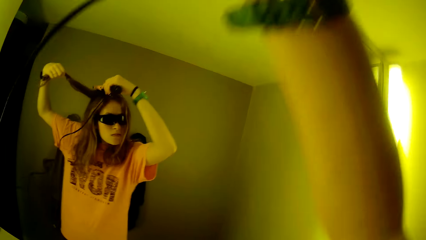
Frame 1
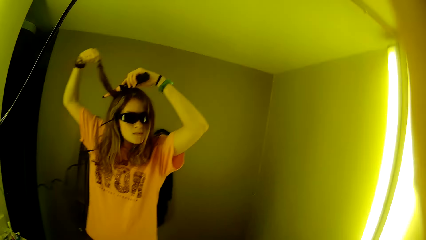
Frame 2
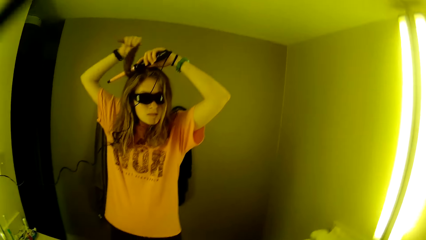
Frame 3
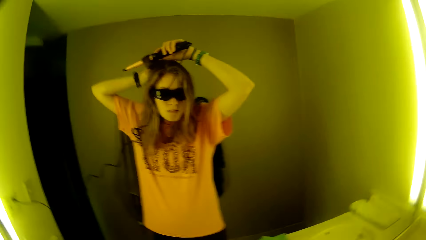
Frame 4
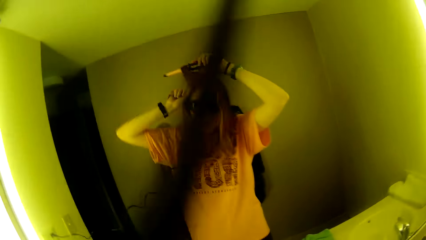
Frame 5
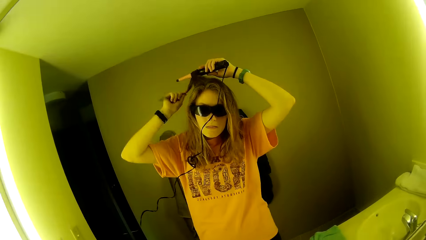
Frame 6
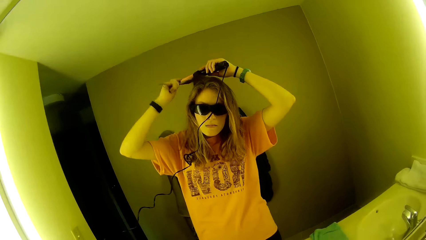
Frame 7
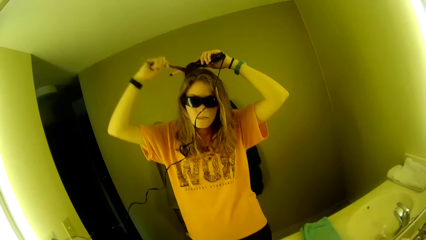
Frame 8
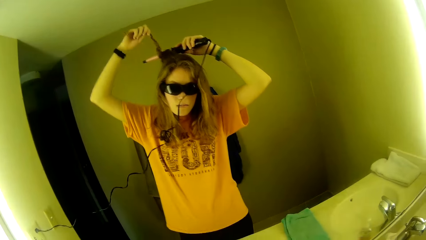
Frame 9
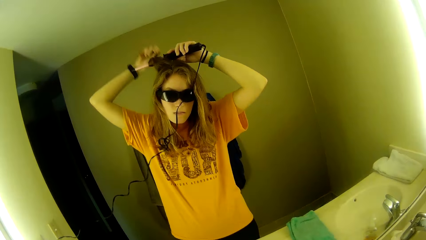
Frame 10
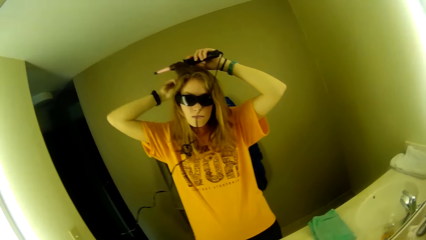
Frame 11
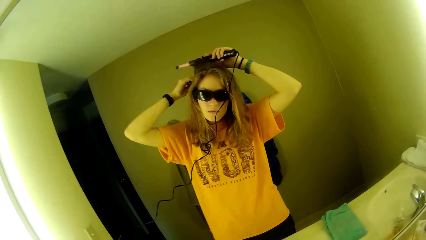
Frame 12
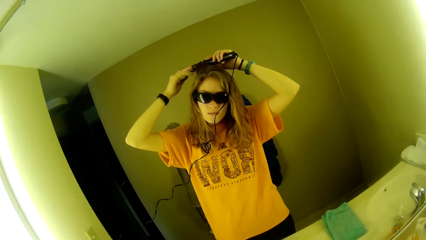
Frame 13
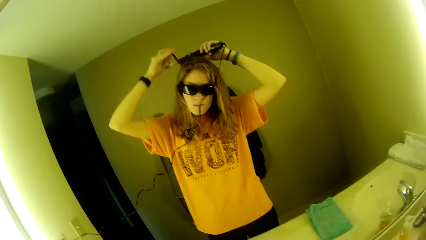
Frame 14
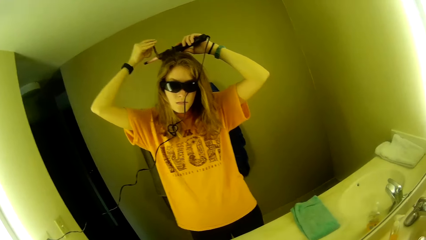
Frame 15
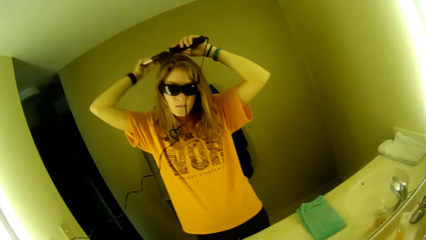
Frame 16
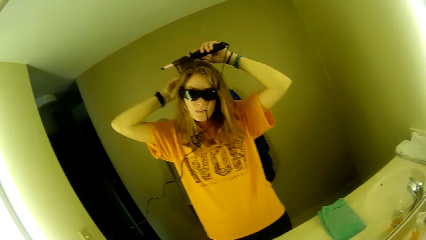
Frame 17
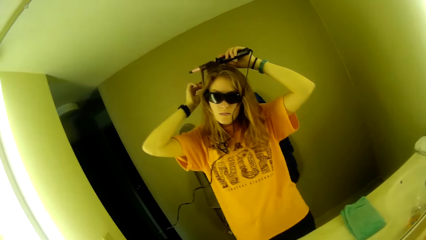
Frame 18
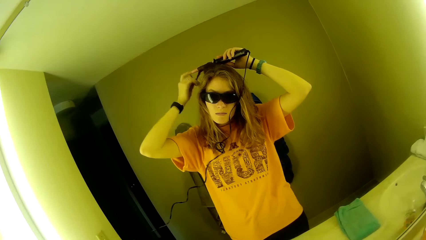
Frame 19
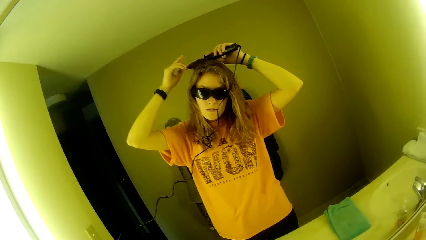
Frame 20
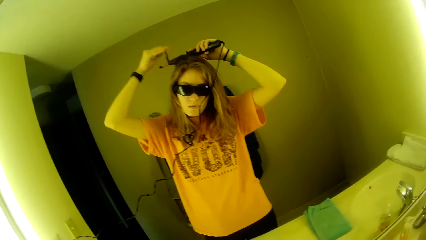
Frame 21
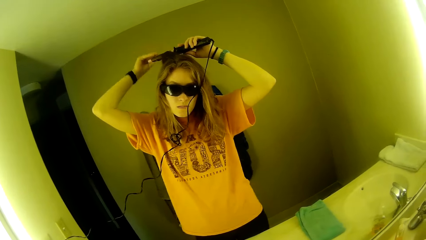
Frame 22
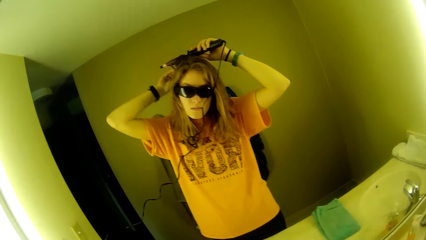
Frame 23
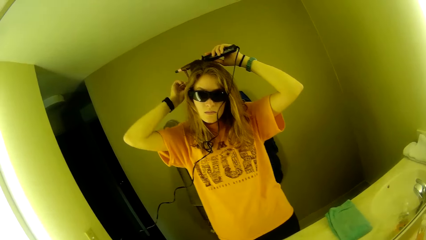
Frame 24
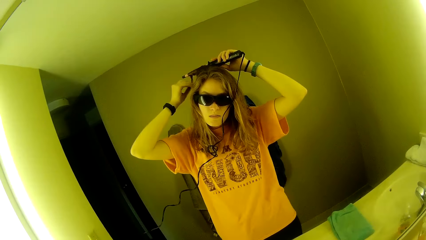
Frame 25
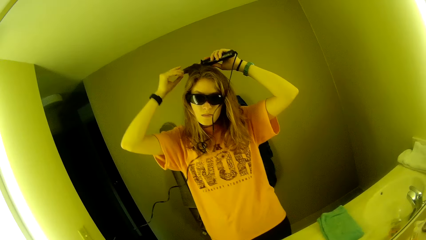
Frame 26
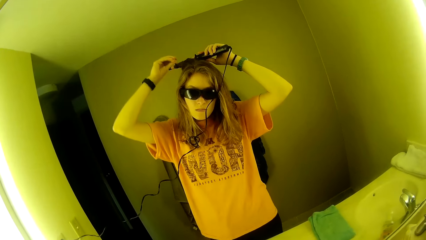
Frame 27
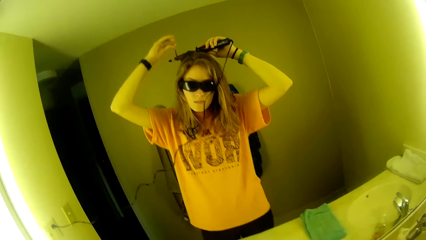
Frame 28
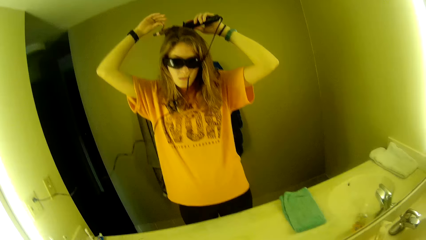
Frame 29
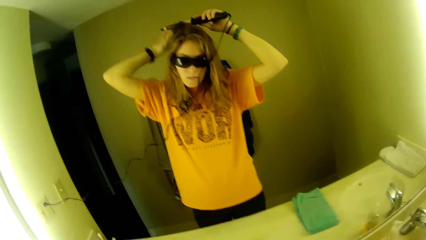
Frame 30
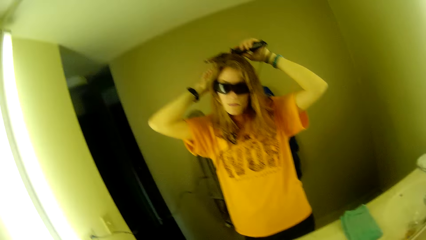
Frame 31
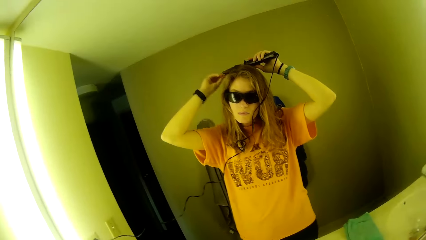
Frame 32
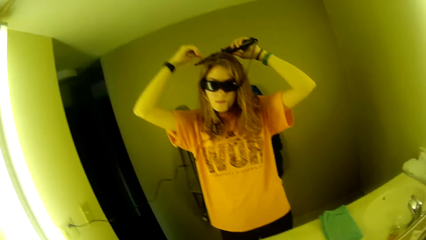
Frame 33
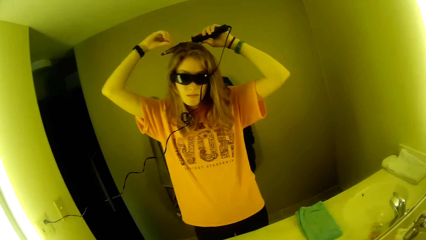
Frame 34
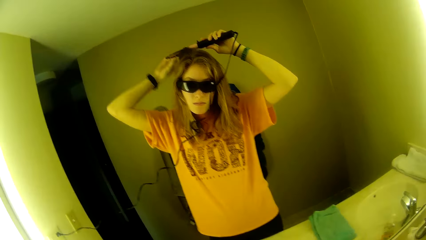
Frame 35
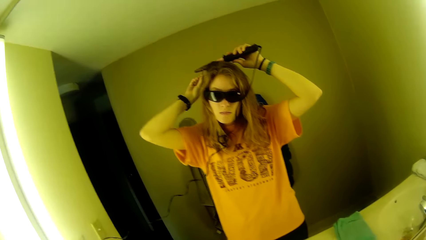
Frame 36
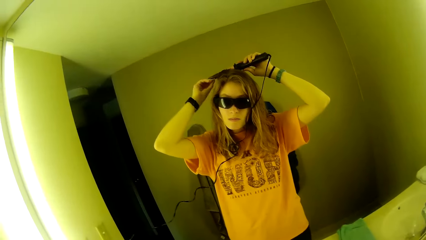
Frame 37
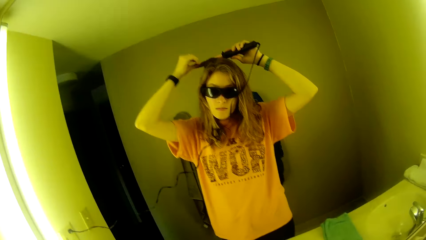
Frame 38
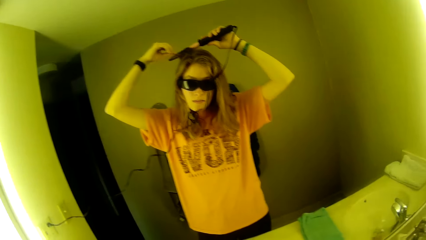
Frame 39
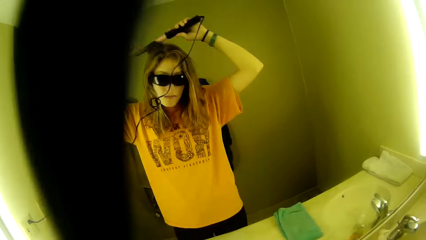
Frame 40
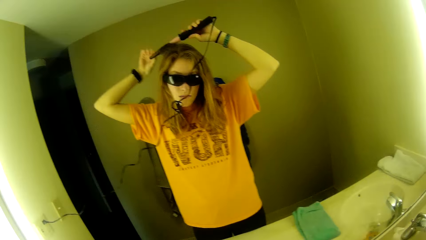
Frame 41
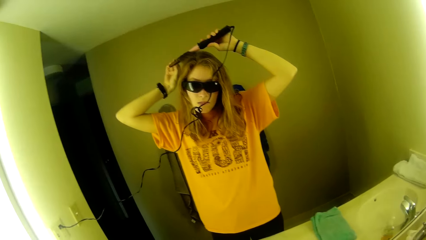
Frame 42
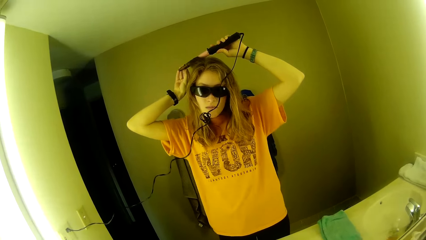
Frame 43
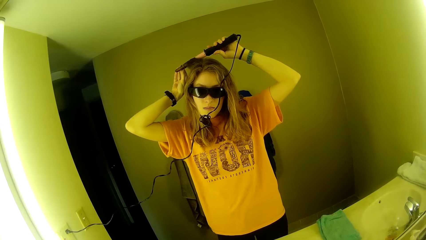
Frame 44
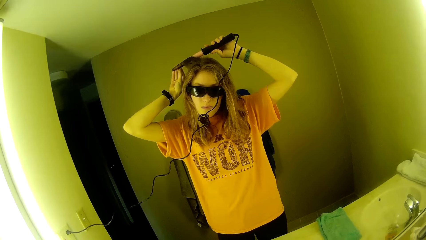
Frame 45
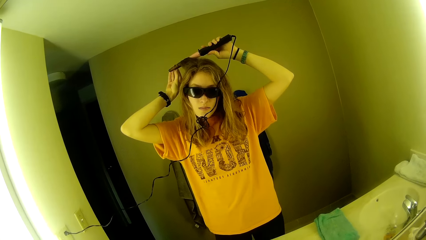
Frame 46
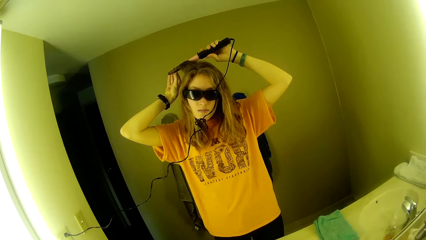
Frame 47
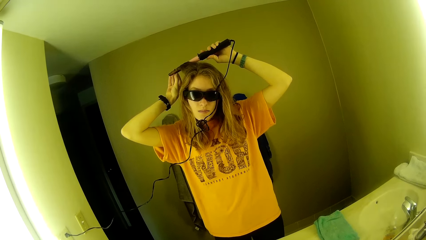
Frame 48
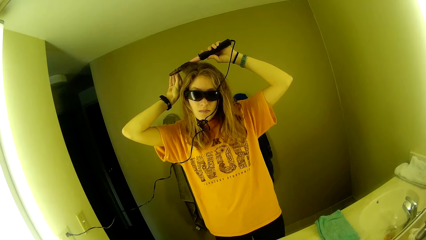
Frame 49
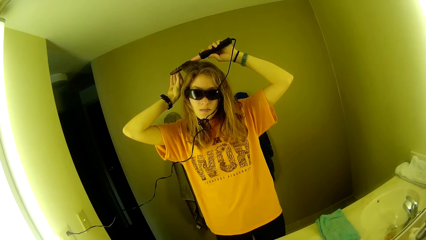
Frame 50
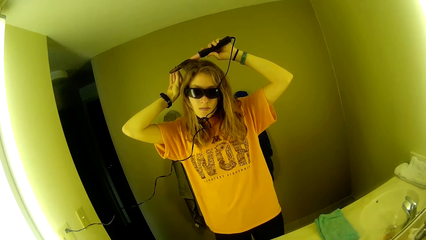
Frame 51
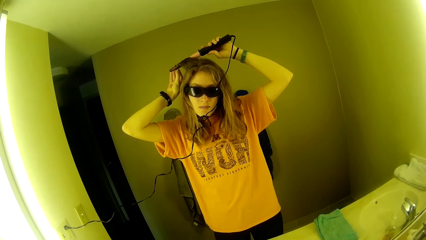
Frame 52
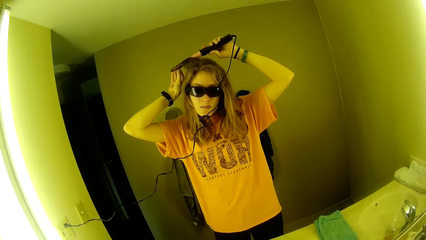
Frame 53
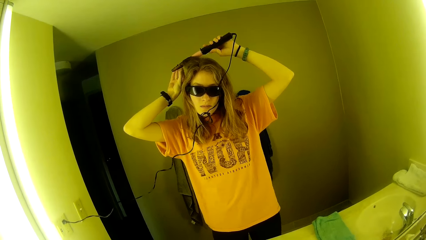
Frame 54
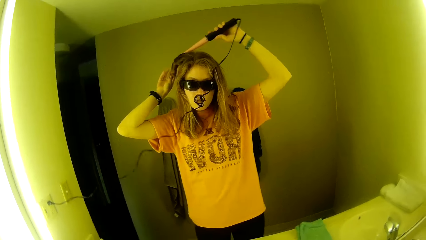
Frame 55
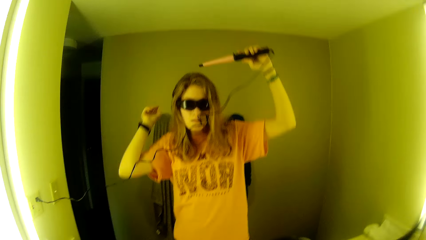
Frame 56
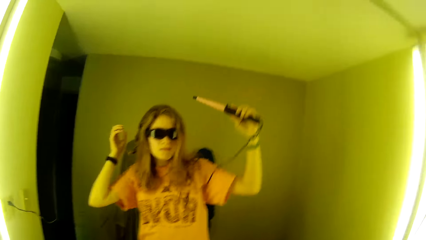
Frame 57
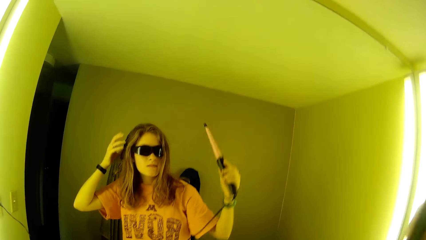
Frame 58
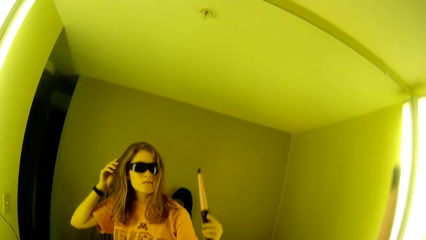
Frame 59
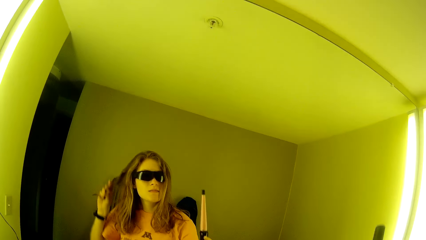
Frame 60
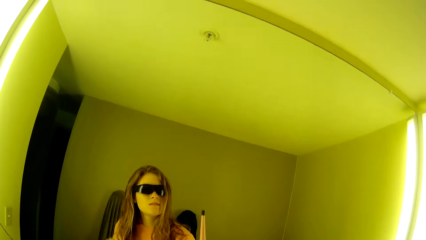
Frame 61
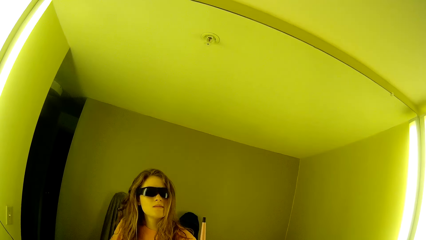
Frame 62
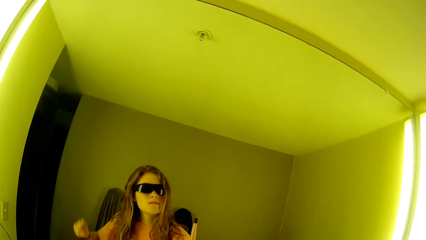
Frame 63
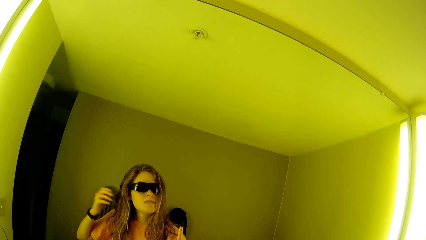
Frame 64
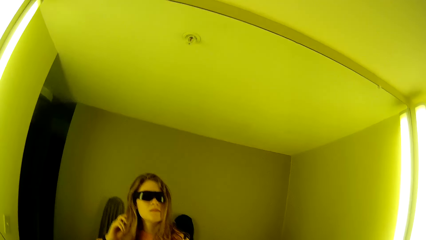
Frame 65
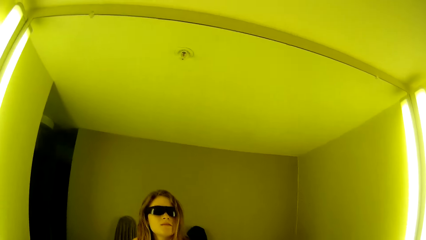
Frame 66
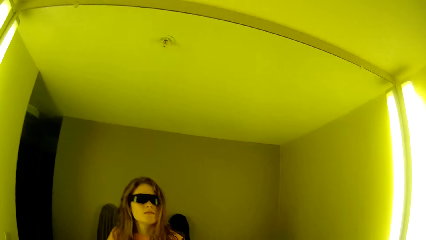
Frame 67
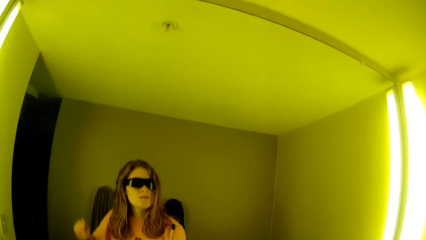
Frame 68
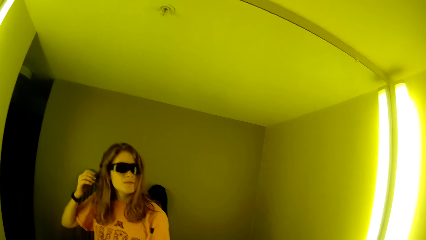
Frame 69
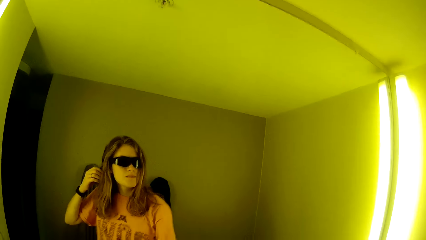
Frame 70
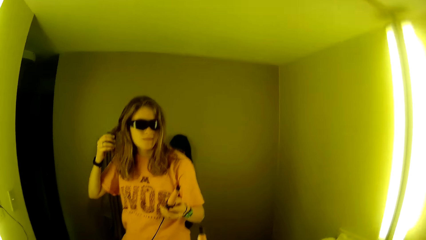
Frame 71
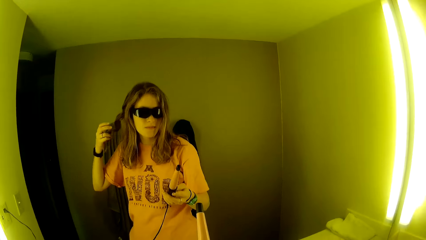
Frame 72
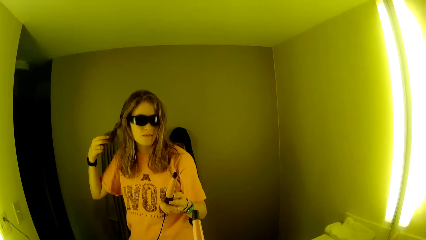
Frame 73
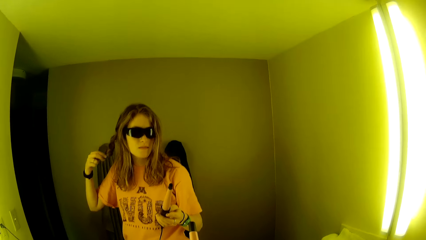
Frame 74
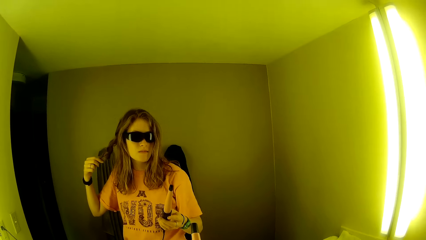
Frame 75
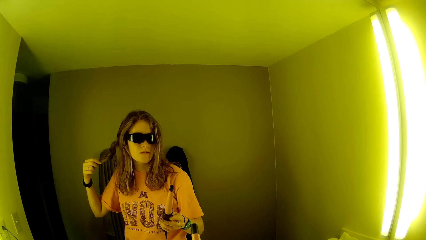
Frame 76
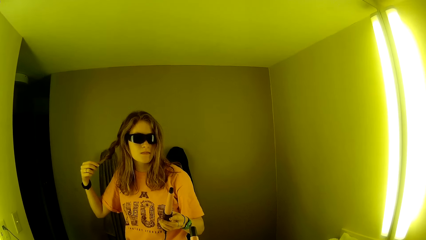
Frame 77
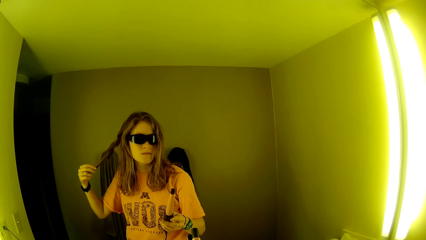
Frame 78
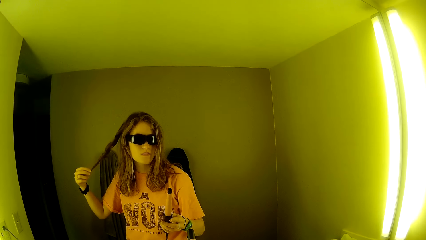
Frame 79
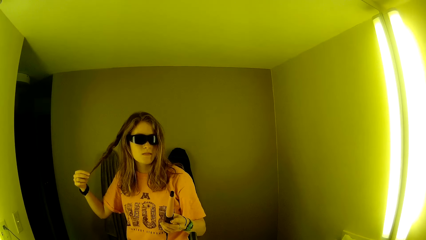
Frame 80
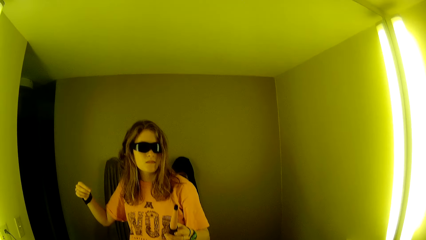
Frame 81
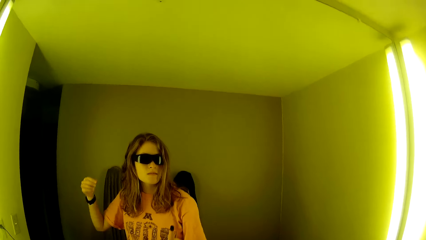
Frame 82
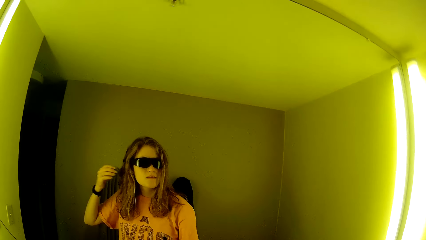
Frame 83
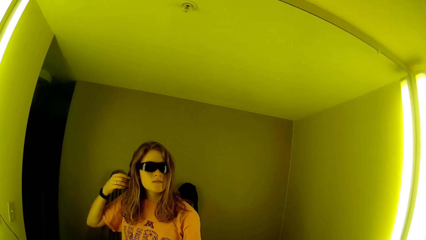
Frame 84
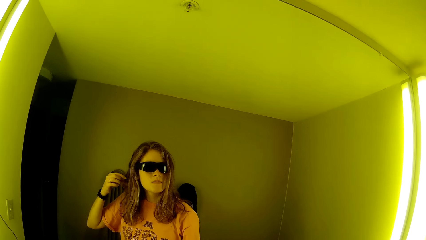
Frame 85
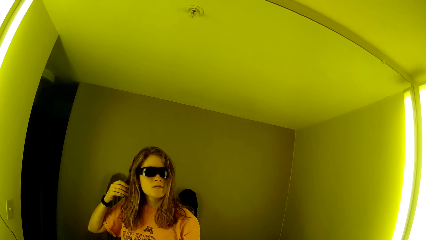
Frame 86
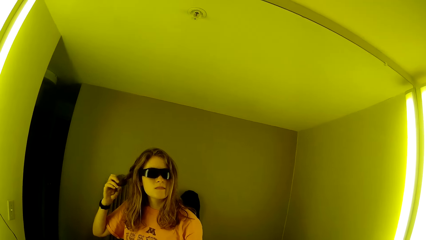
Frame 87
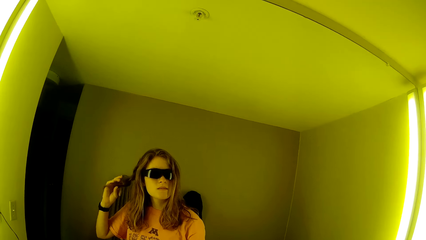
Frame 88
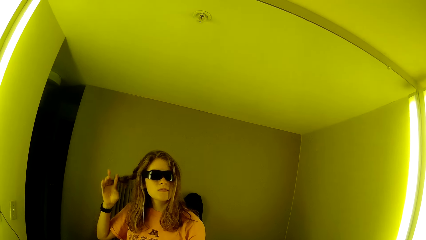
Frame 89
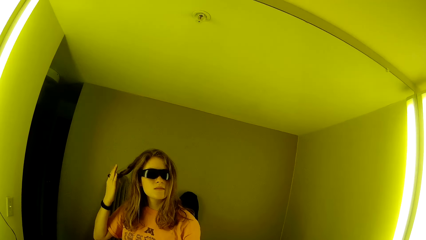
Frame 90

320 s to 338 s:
A woman holds a hair straightener. The camera wearer curls her hair with the airwrap. The woman rolls the hair on the hair straightener. The camera wearer removes the airwrap from her hair. The woman holds her hair. The camera wearer curls her hair with her right hand. She presses a button on the airwrap. The woman holds the hair straightener.
